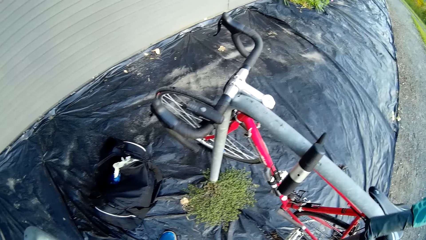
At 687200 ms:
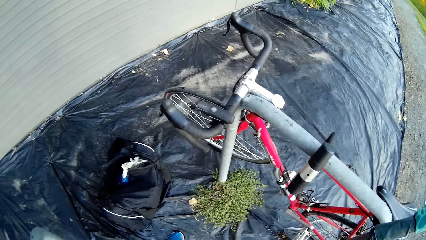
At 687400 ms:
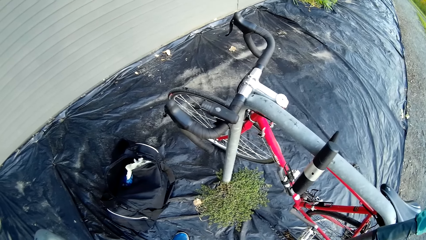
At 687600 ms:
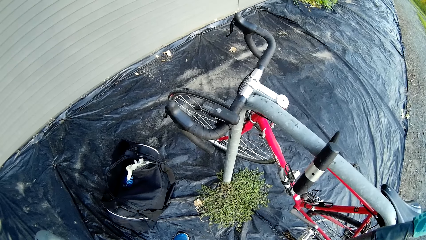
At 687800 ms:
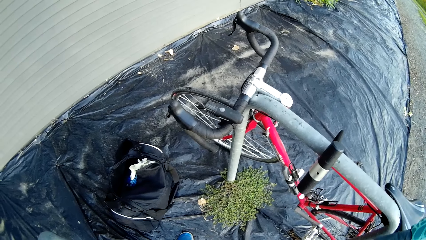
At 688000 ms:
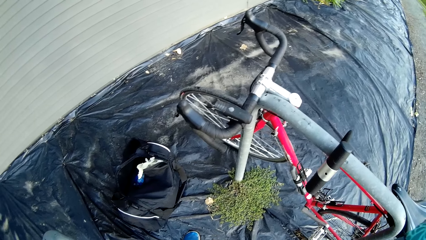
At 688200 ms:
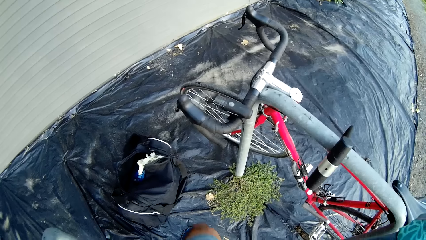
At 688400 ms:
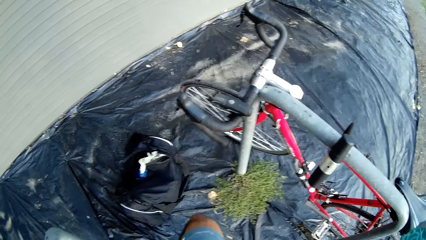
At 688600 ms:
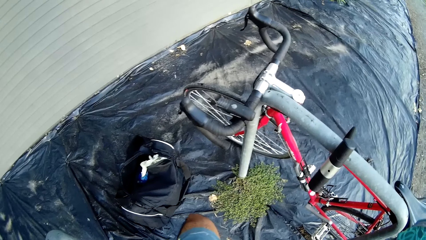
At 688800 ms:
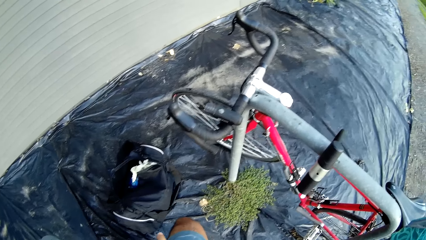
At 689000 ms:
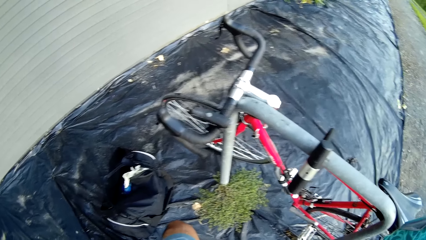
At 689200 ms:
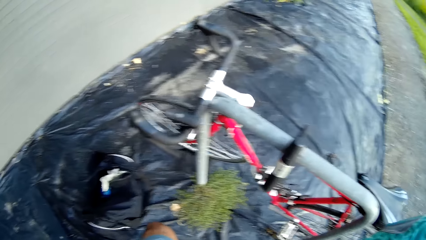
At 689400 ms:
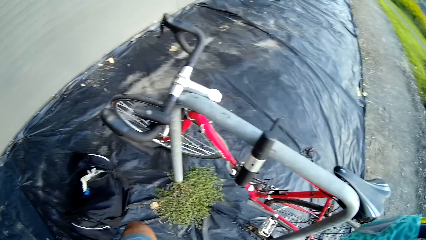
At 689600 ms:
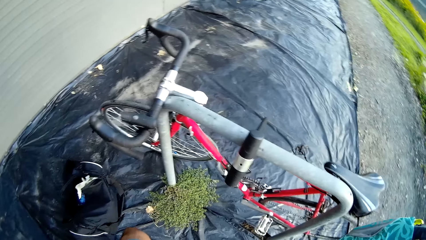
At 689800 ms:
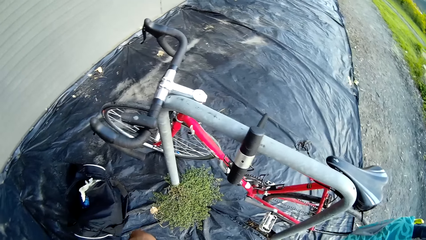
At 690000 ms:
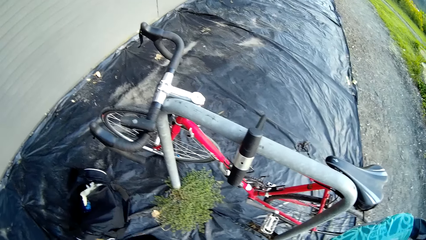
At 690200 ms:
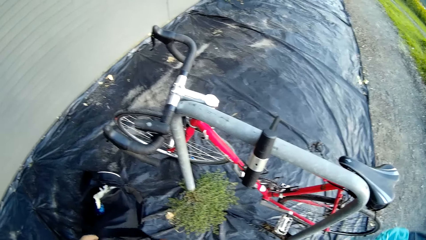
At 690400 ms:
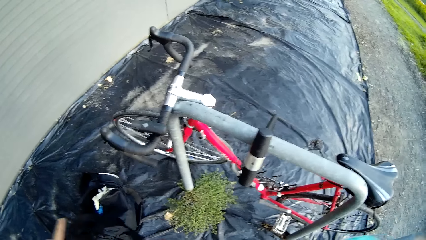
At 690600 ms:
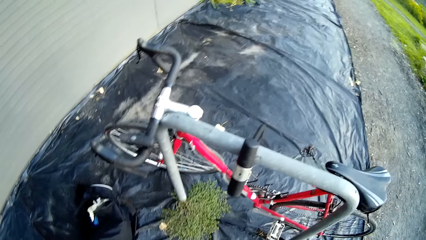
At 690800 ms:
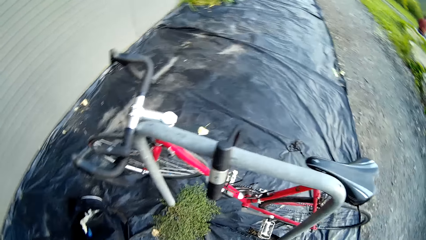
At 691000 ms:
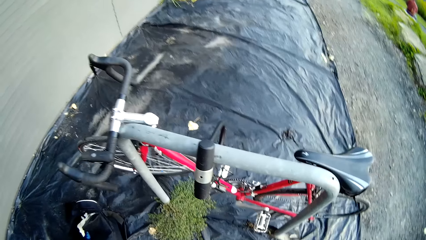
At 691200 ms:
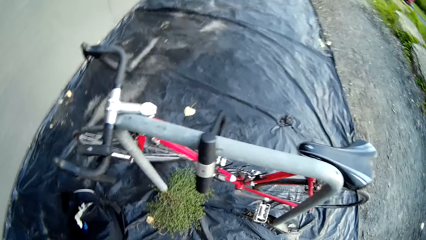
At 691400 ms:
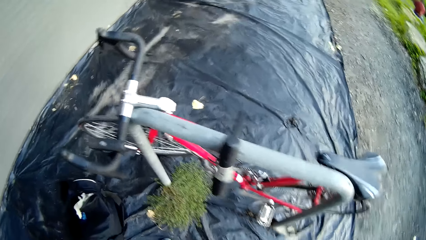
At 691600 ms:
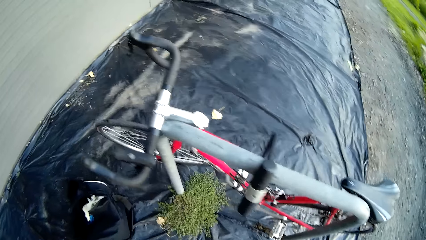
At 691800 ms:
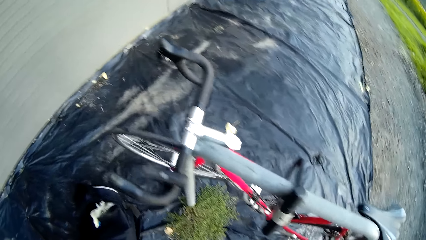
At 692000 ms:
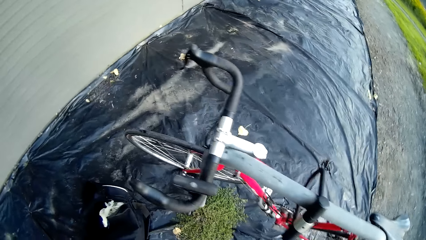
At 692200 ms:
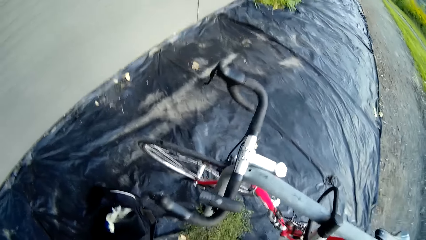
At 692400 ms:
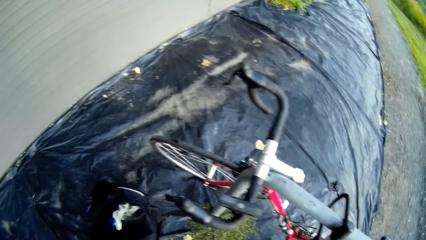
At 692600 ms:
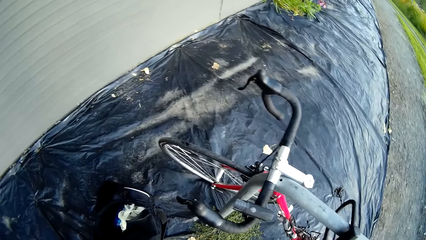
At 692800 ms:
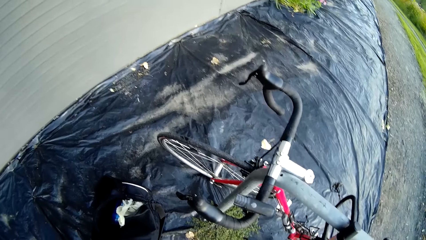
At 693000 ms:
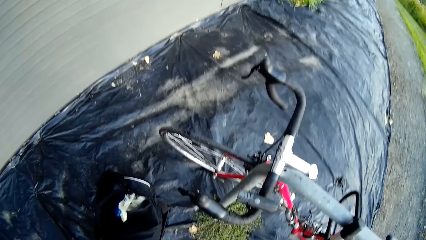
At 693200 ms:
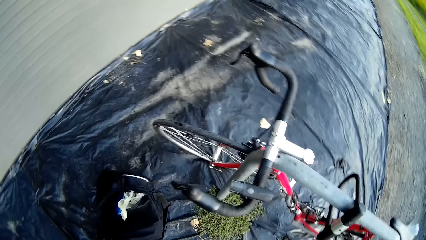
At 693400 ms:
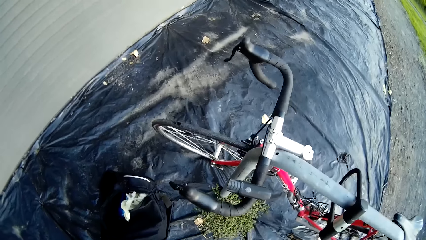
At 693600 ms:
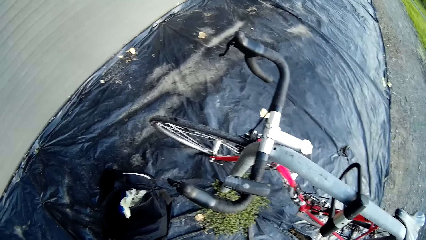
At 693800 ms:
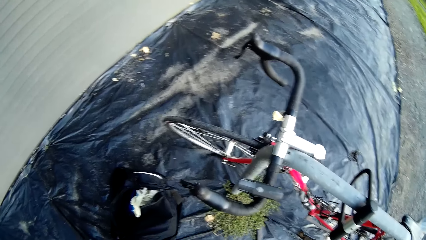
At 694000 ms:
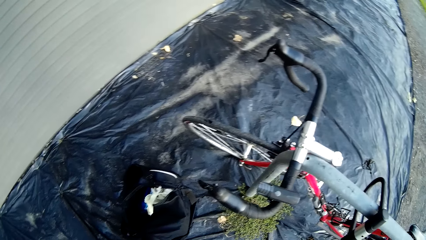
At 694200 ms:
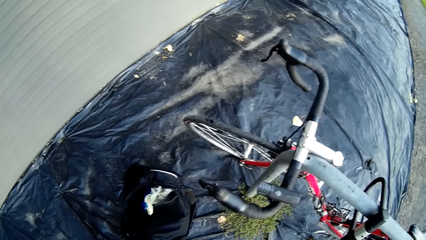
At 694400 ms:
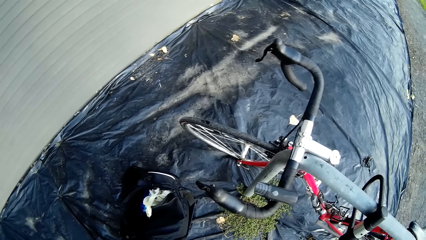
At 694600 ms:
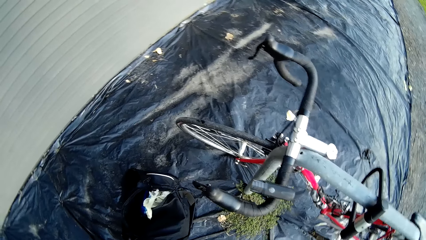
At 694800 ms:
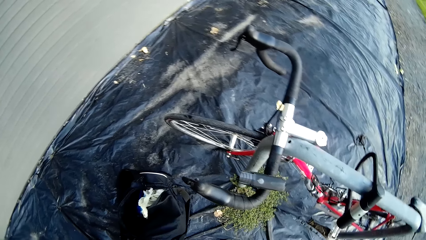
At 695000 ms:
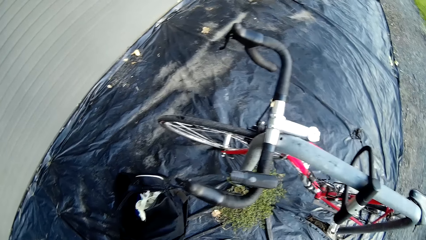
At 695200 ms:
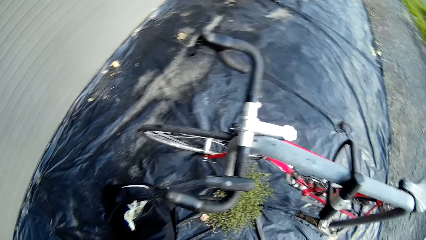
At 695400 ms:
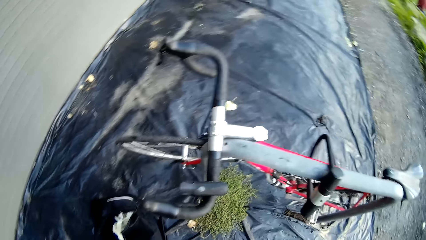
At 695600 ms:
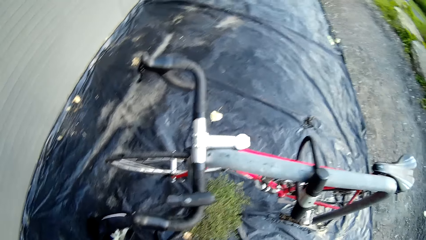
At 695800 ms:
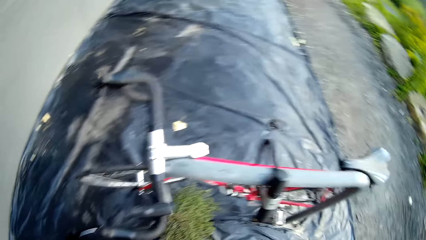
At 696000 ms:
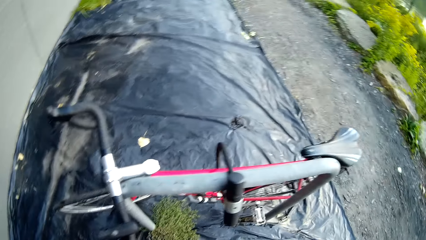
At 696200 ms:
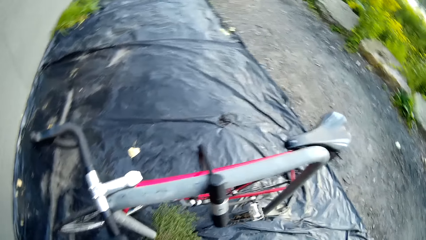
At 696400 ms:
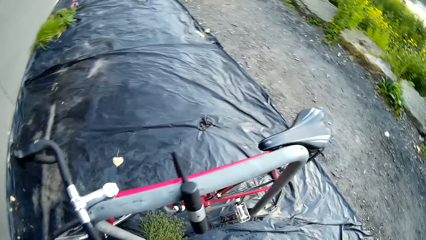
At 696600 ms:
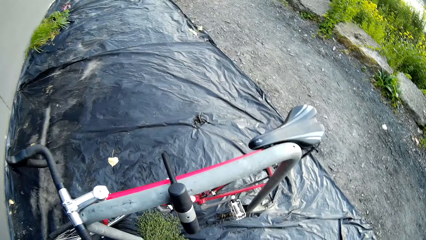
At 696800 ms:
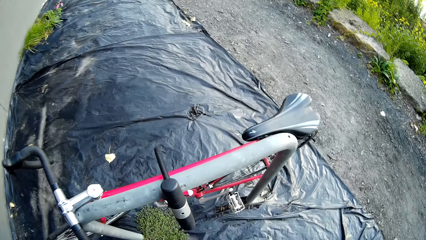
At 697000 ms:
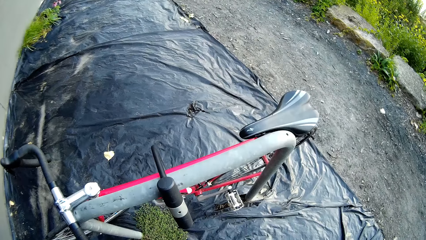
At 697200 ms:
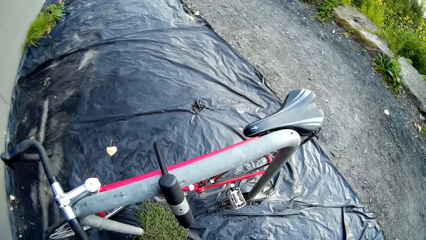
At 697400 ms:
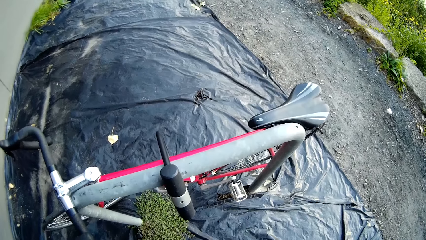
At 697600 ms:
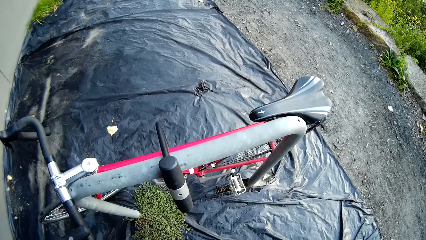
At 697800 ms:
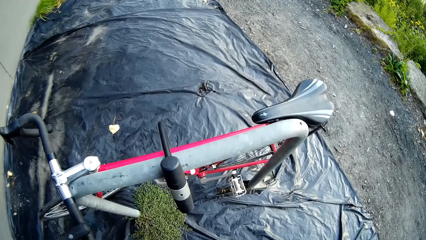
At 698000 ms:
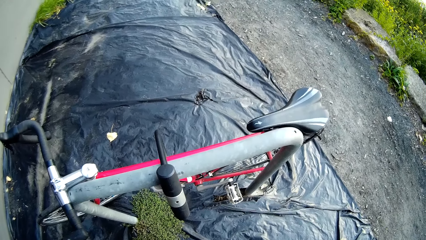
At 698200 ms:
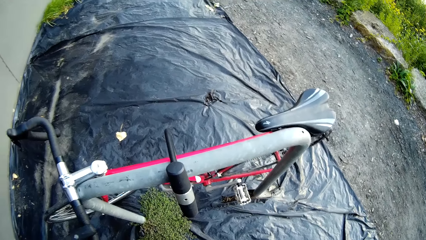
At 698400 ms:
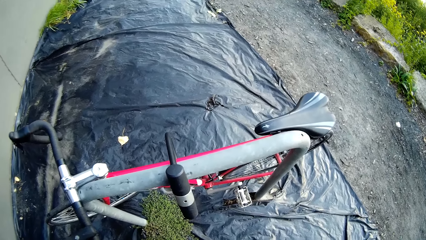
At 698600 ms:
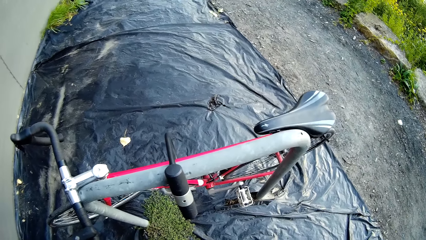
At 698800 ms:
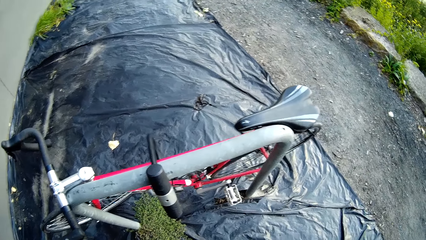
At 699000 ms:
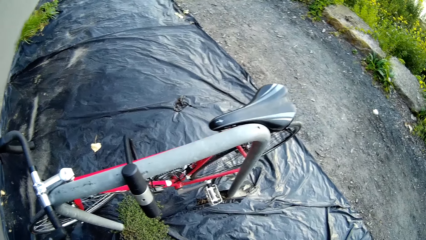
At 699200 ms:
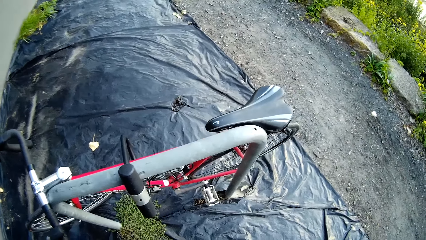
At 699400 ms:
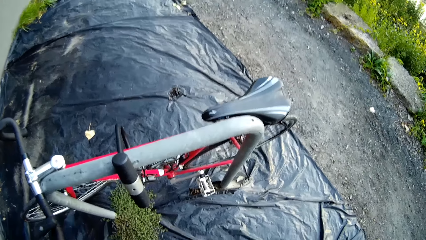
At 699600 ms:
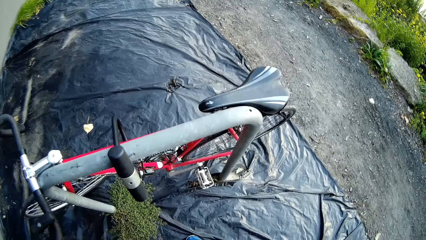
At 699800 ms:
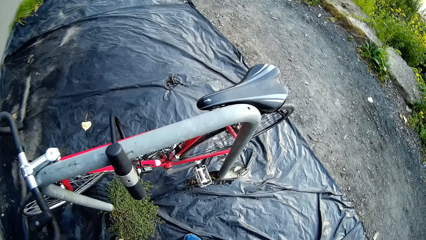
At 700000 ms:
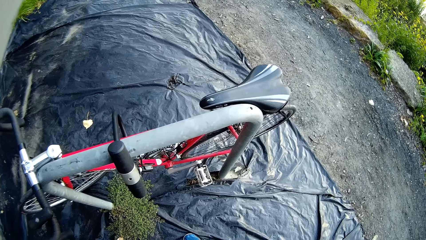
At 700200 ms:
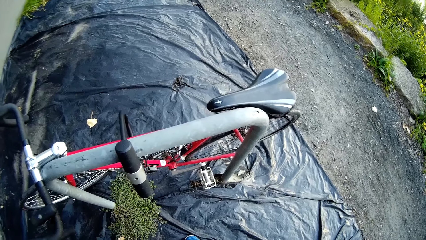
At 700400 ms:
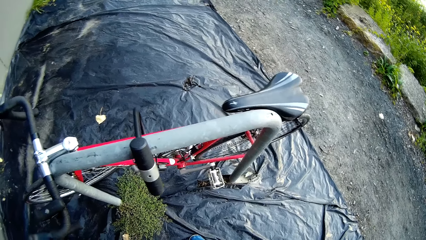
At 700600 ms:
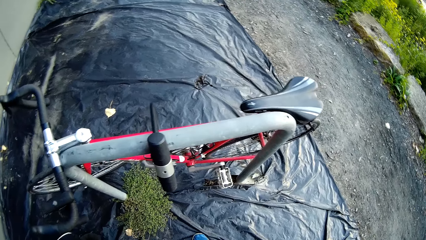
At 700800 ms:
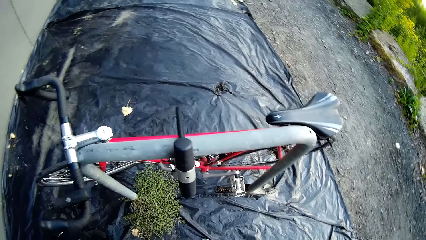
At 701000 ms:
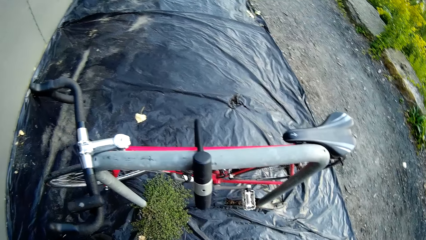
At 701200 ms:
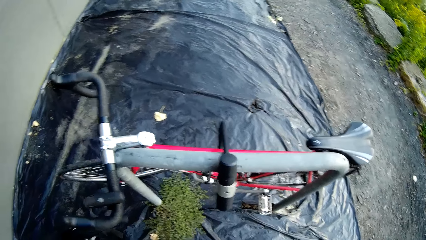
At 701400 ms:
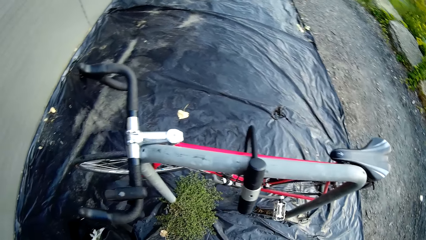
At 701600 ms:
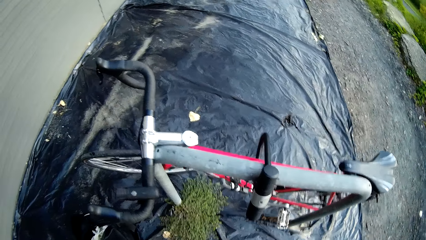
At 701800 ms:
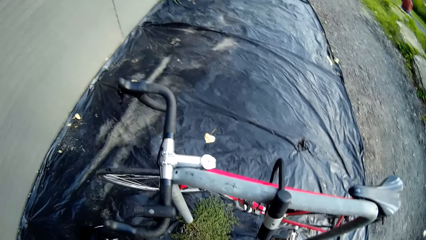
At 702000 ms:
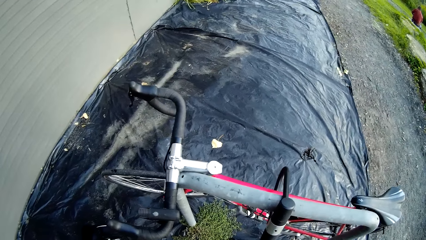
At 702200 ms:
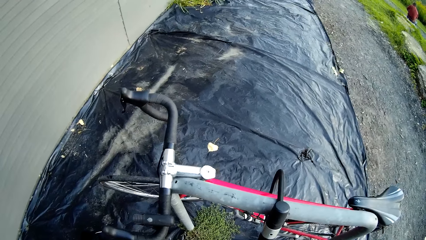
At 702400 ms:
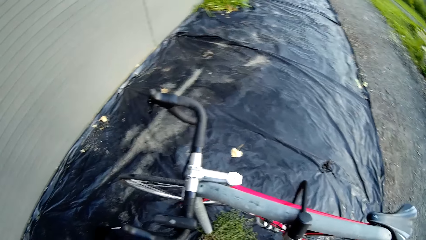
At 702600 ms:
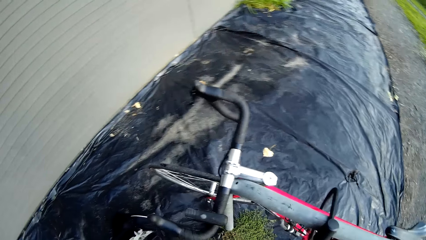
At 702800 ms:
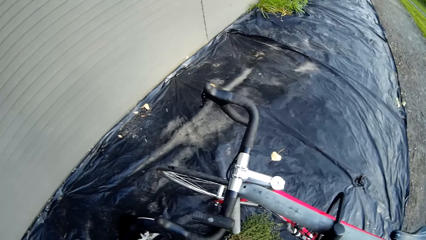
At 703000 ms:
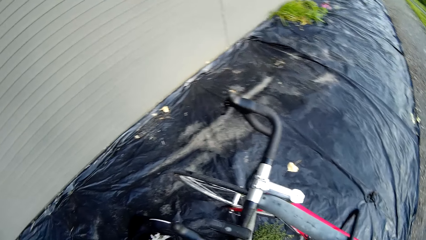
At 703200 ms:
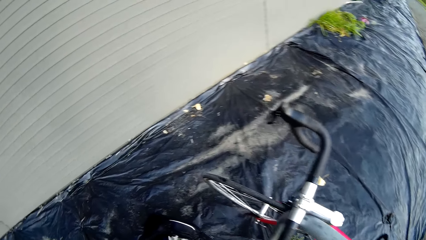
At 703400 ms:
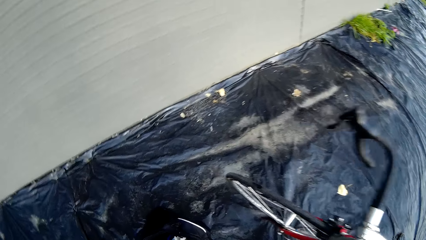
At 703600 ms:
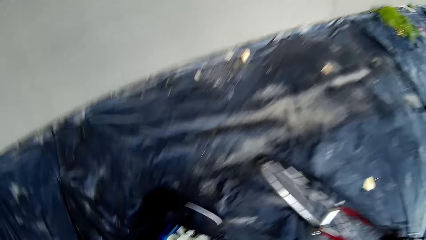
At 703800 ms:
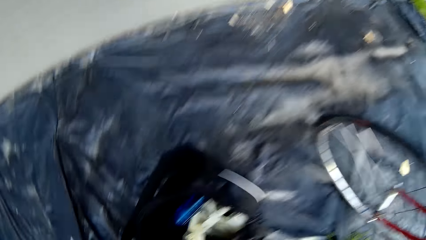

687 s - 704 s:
The camera wearer does something. They look at the bicycle.
